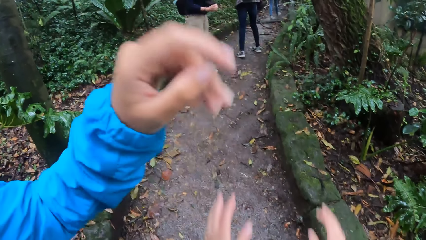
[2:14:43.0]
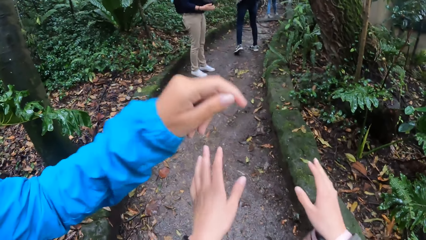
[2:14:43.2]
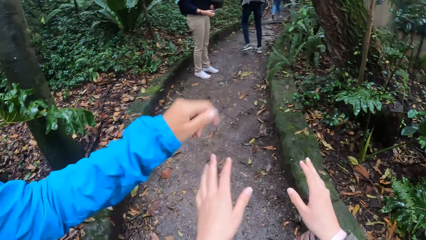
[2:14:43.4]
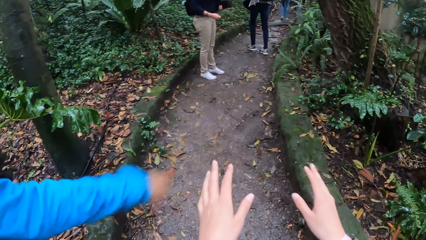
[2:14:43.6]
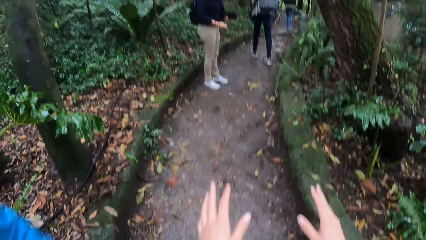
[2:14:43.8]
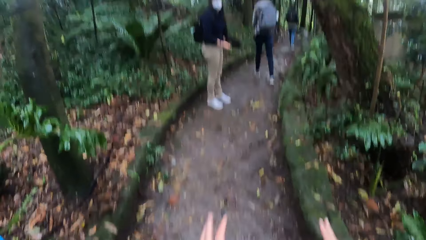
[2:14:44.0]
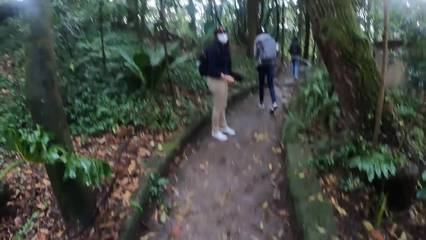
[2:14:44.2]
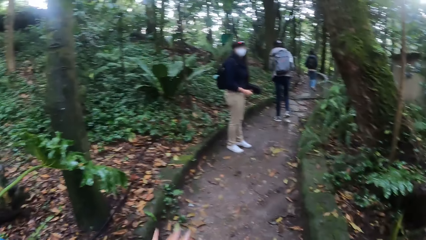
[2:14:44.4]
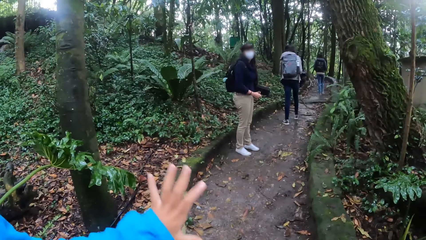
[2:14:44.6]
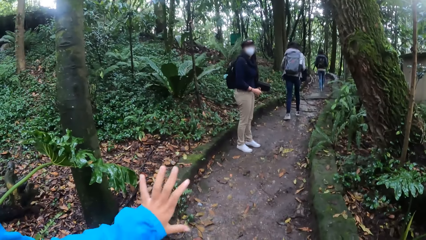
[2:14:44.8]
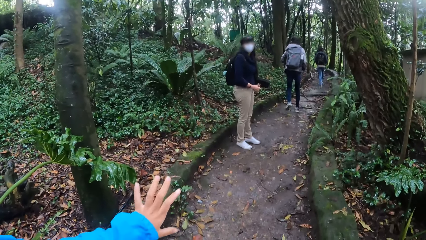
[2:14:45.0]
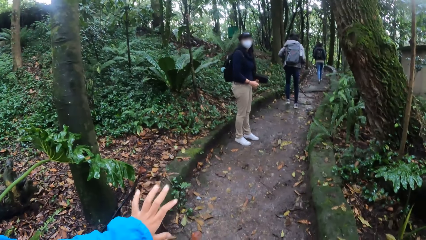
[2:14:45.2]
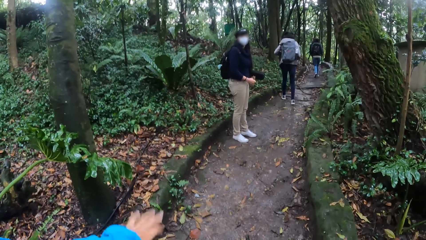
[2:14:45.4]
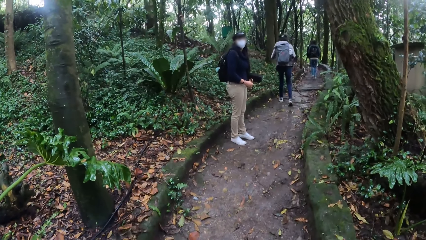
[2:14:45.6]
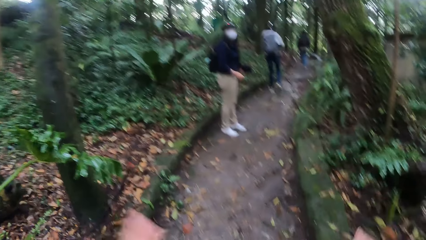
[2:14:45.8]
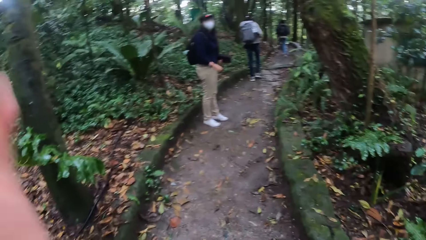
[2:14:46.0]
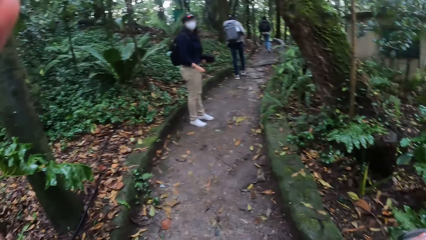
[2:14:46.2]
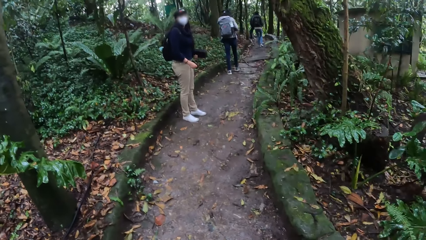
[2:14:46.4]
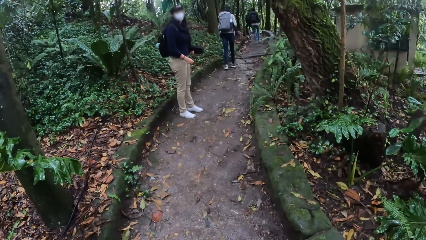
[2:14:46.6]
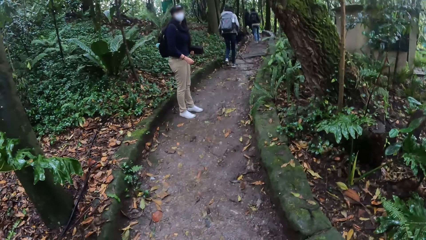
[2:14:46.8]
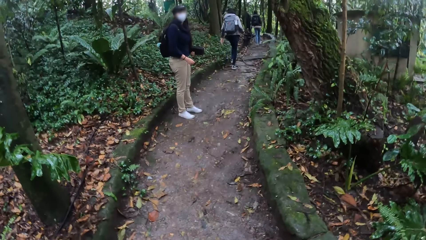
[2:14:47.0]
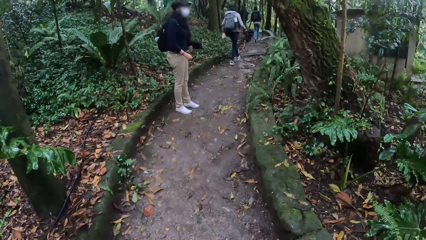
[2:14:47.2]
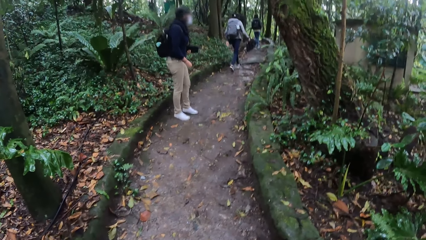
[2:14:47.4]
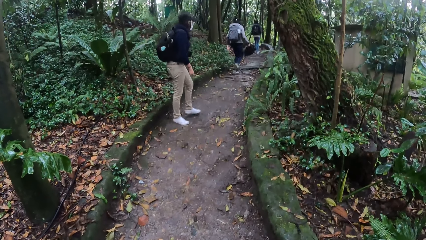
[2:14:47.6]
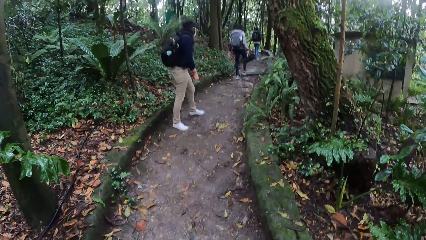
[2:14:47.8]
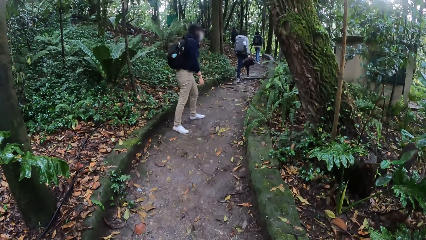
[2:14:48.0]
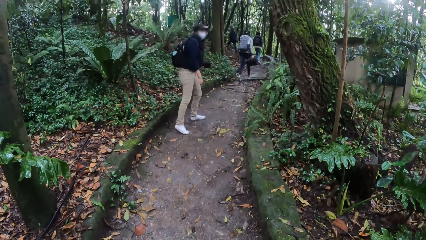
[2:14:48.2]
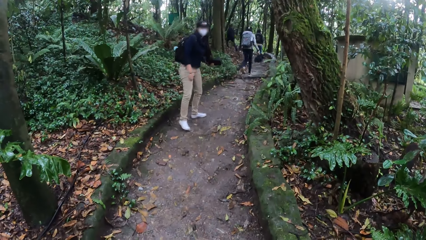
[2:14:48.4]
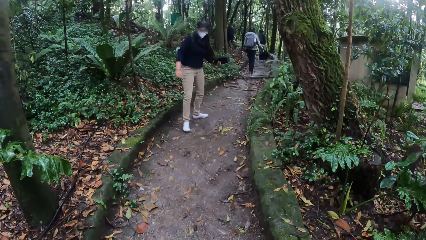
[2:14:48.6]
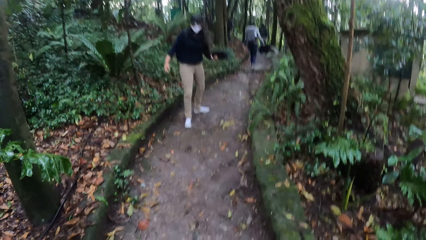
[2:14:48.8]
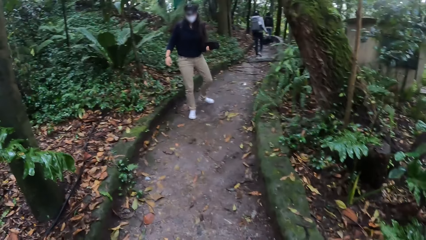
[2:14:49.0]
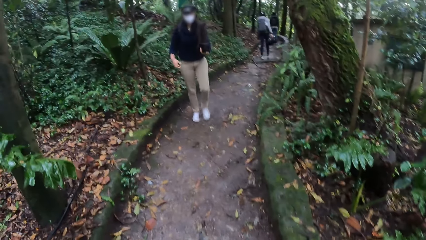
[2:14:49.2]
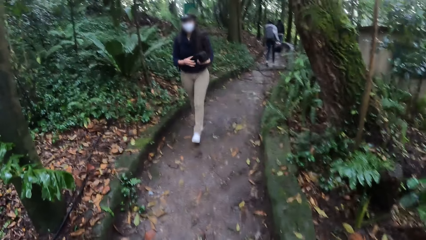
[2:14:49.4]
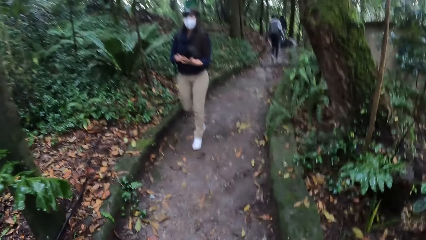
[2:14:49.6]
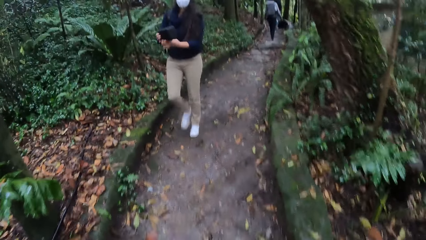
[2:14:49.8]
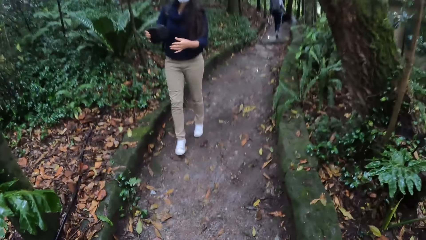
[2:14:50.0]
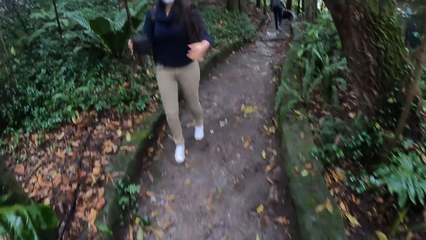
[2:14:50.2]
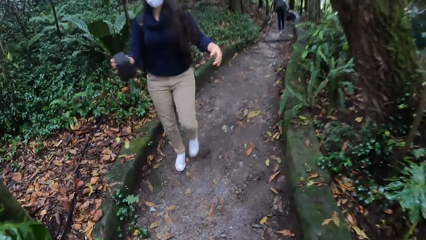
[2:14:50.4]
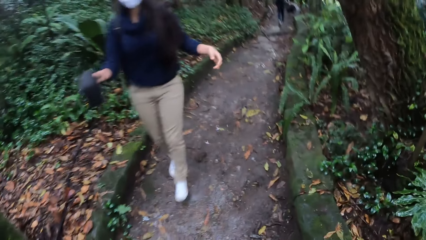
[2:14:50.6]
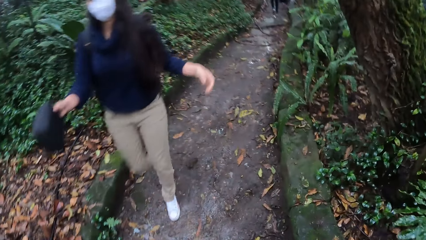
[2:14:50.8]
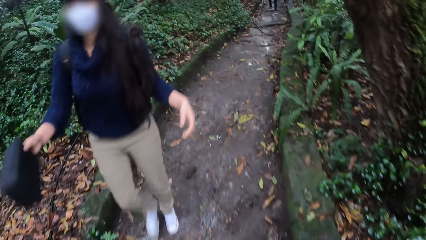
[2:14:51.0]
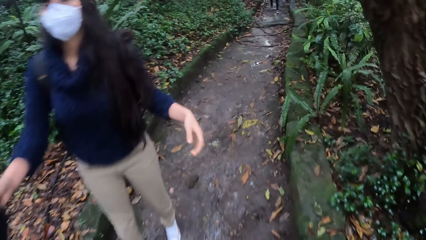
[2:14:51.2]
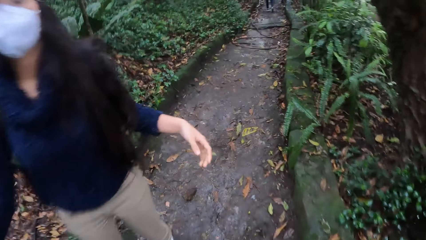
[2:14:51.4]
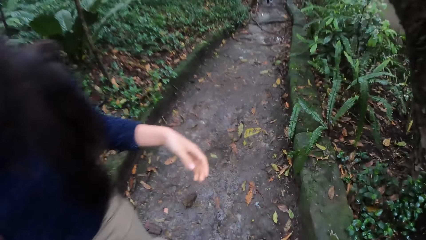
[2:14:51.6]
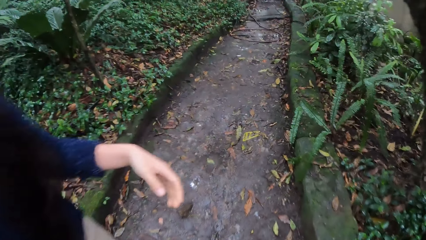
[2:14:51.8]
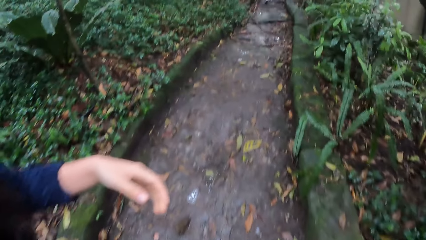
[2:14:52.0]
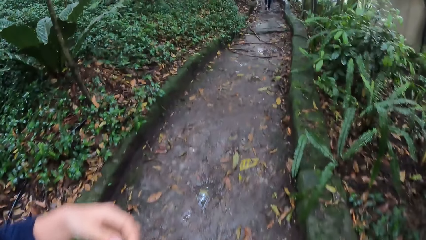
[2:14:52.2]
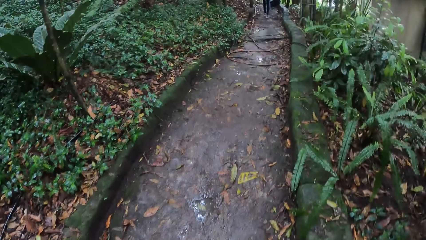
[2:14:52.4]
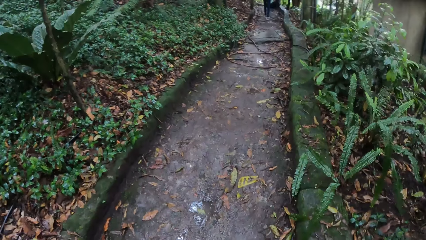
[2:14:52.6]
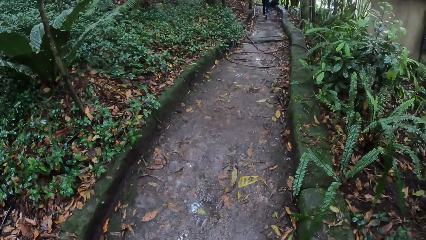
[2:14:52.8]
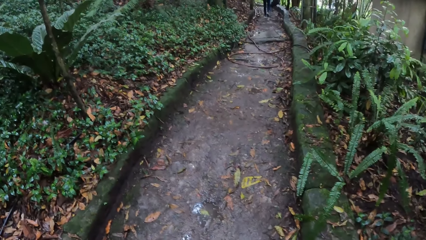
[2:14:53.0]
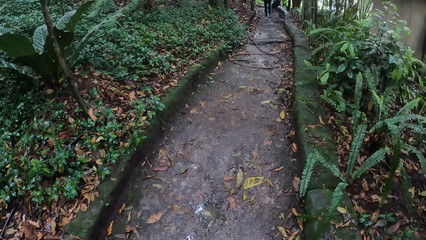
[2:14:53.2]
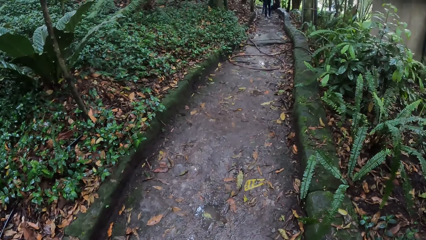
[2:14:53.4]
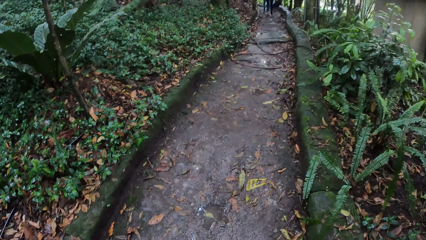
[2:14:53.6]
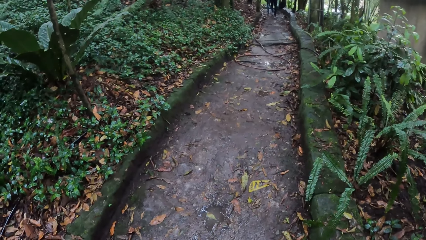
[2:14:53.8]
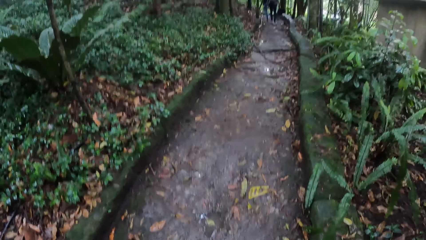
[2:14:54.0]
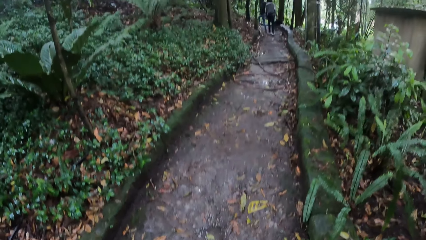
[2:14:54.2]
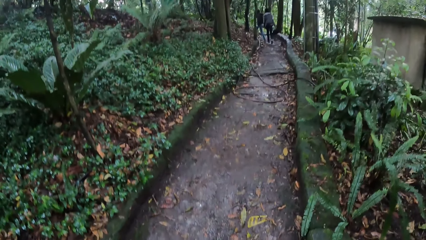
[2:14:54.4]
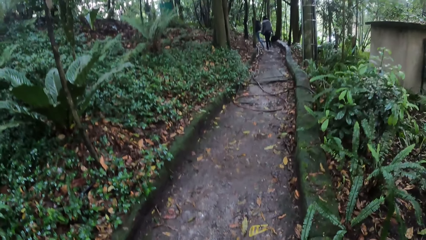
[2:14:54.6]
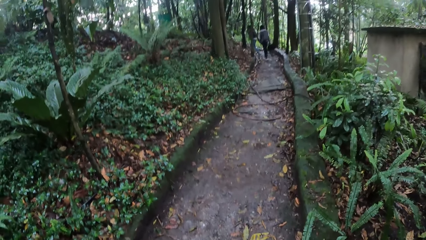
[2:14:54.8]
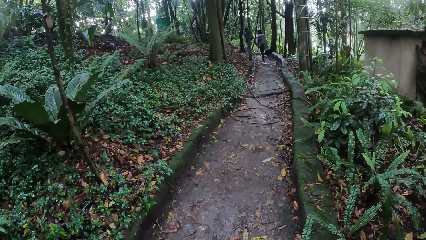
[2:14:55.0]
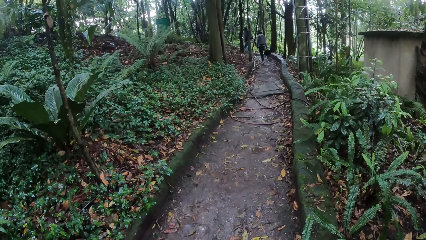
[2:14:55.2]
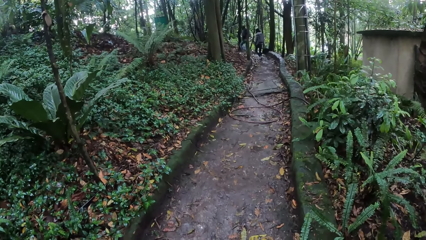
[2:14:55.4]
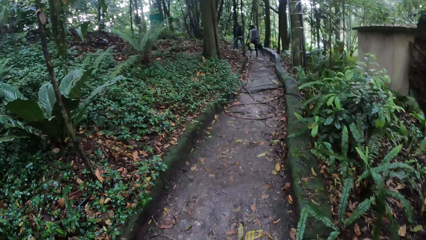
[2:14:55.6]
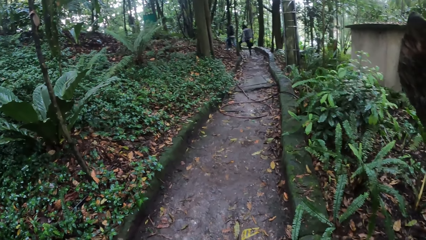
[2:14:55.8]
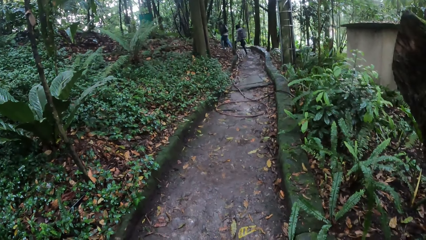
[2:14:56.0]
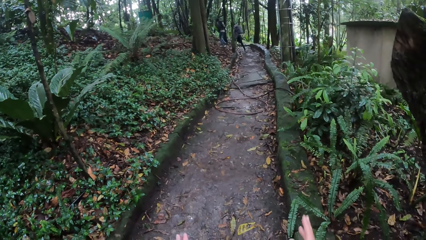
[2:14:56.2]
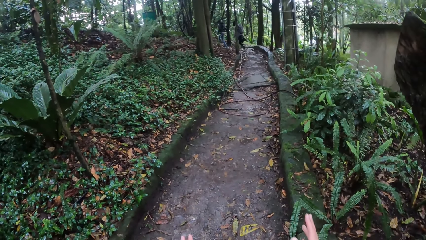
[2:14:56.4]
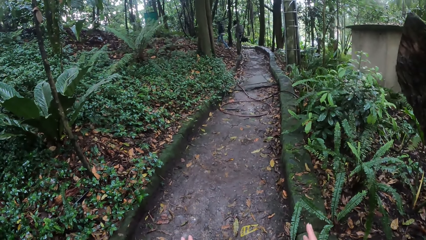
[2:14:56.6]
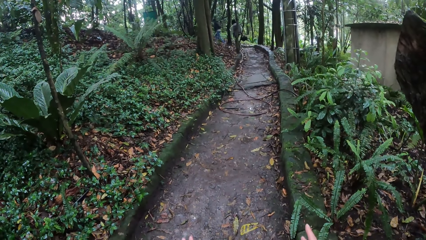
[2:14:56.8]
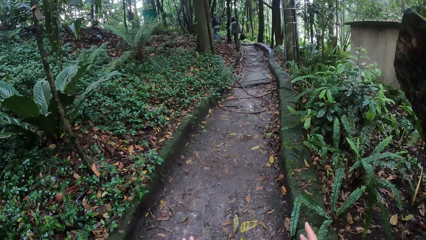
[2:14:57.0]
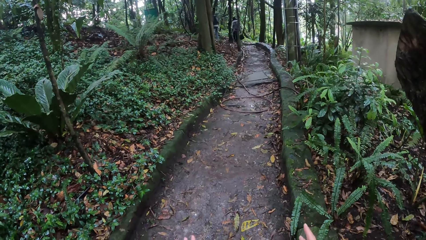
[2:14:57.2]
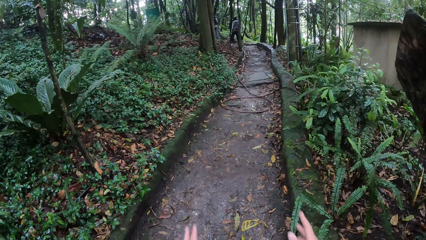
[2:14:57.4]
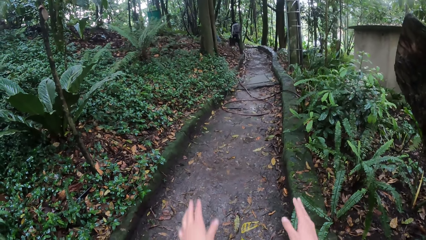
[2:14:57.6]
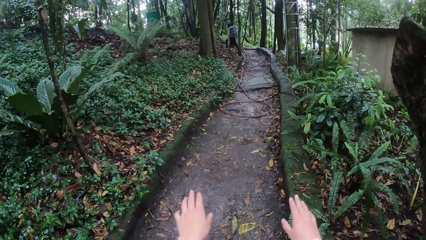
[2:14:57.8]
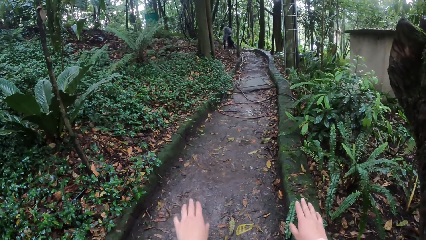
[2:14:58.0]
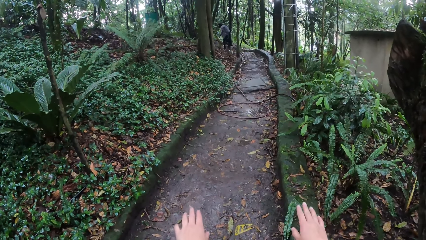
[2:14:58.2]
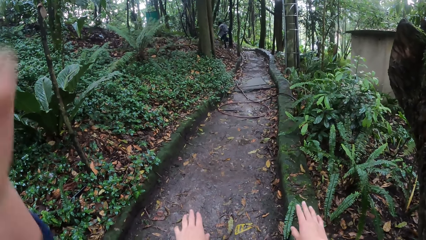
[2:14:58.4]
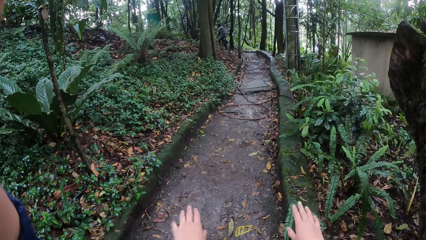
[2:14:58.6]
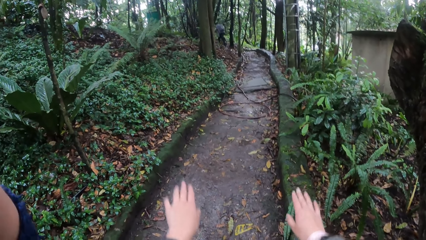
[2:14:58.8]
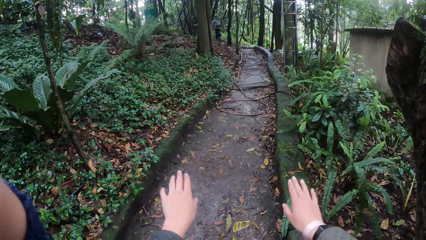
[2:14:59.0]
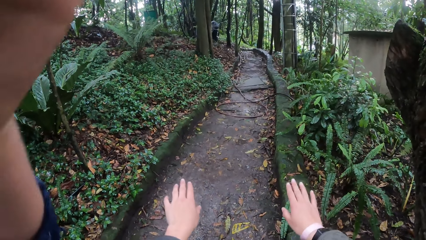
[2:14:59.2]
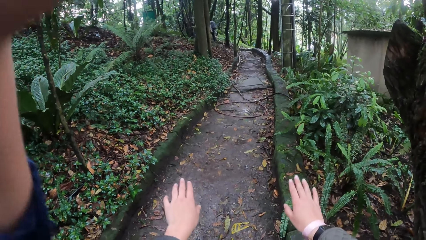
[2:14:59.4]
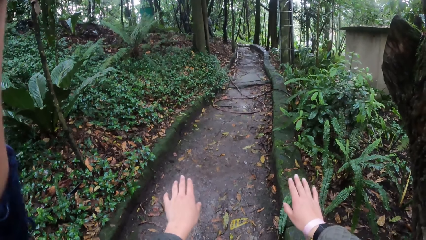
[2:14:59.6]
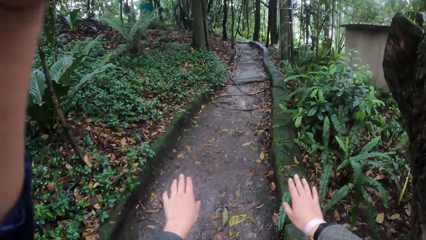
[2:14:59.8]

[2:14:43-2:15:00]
The camera wearer raises their hands. A woman passes the camera box from her left hand to her right hand. The camera wearer stops for a while. They raise their hands. The woman adjusts the camera on the head of the camera wearer with her left hand.
